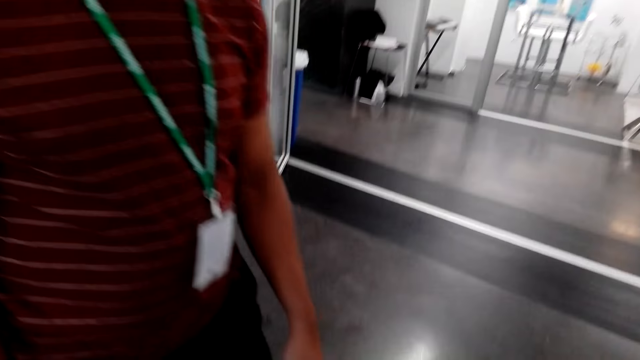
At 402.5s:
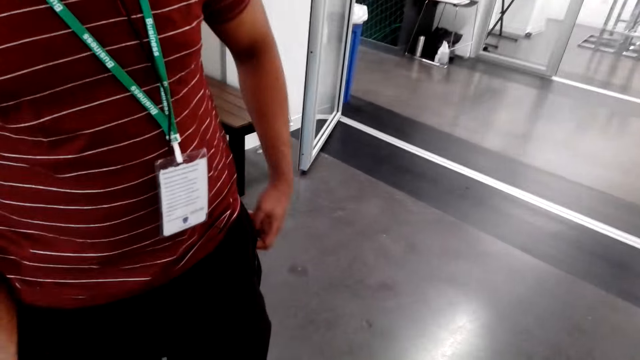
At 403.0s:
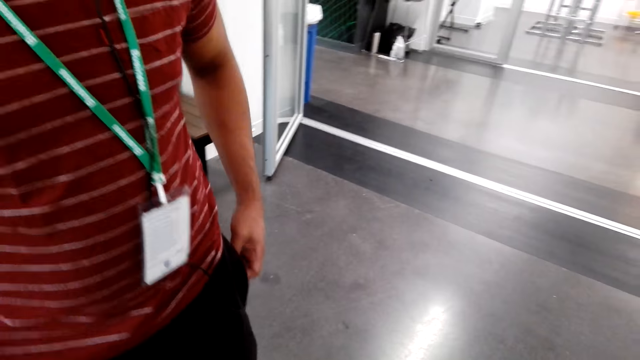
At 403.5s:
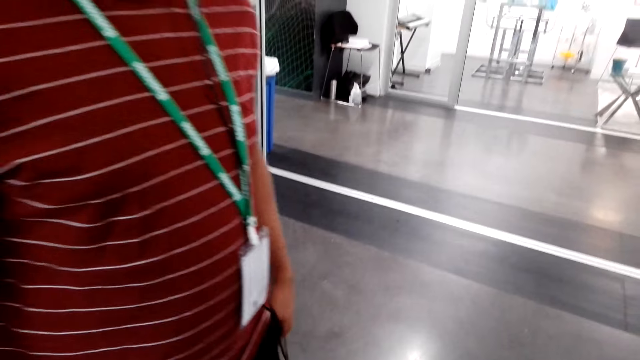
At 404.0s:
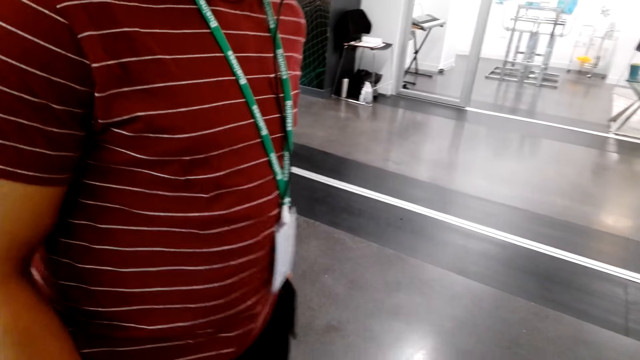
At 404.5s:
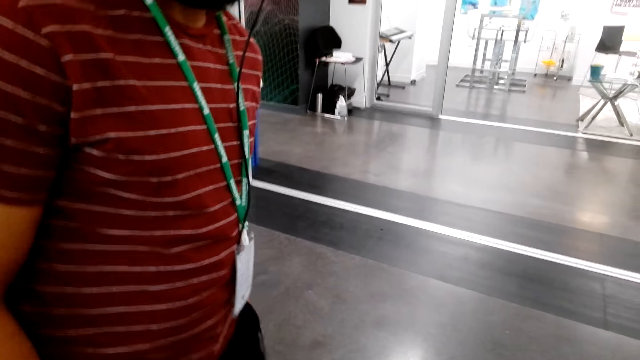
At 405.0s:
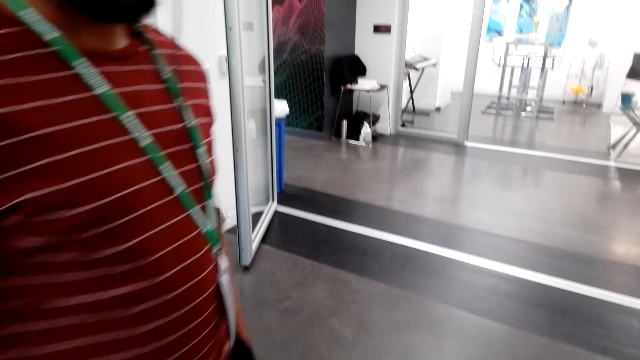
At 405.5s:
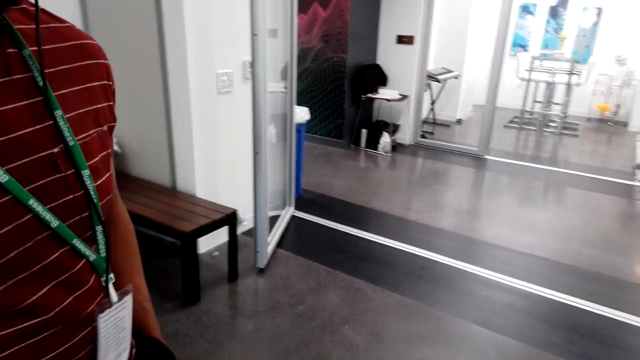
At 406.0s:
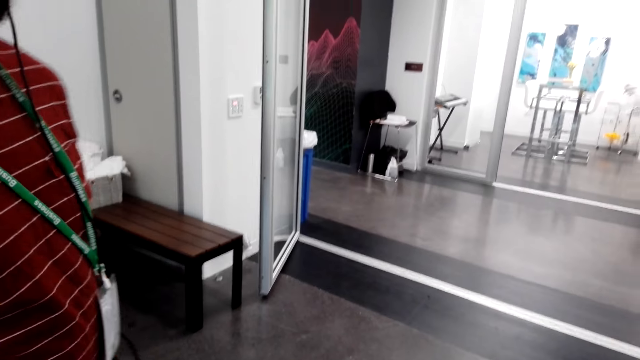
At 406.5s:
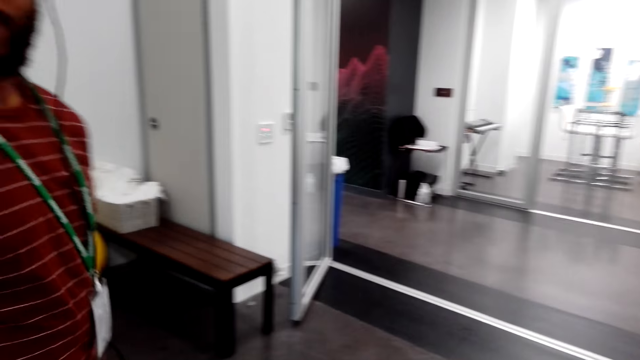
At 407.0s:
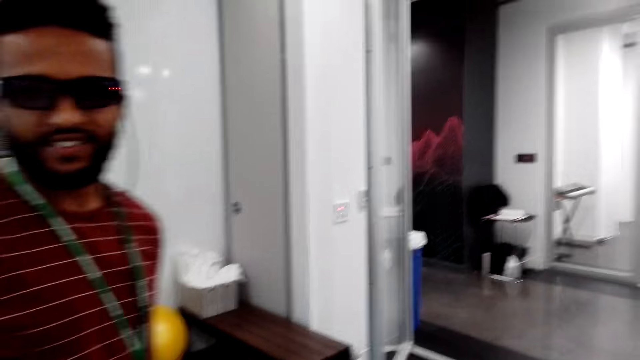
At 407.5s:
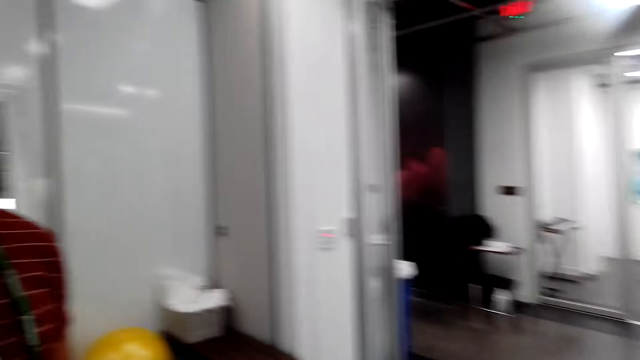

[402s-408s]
The person stands.

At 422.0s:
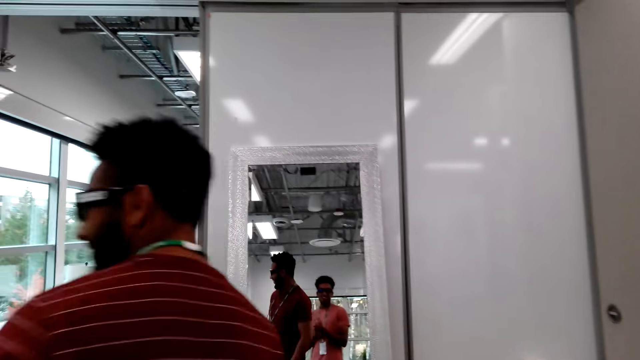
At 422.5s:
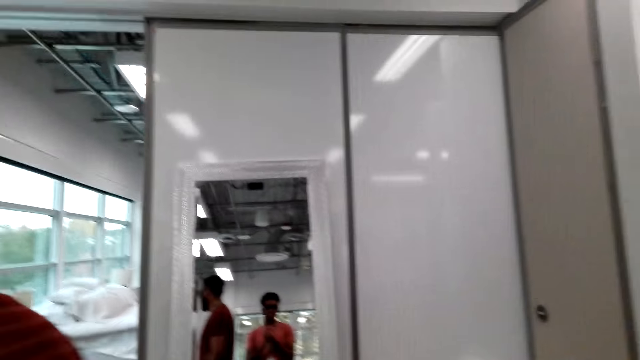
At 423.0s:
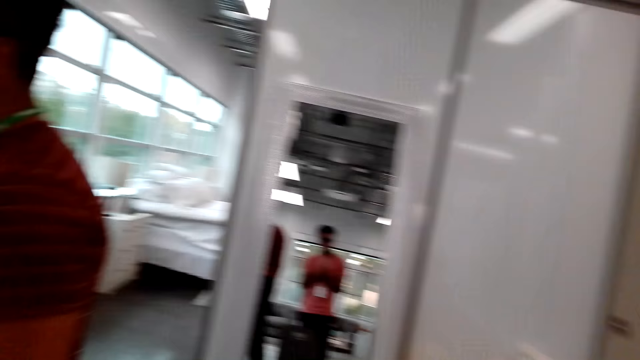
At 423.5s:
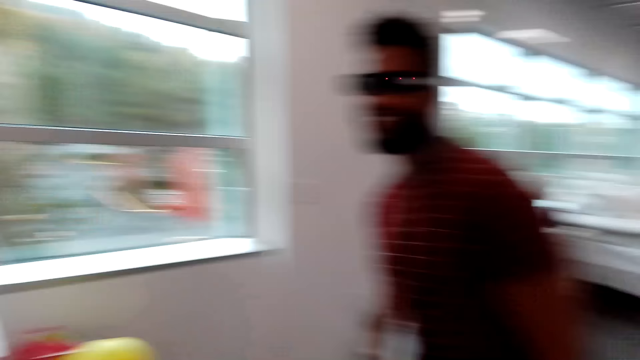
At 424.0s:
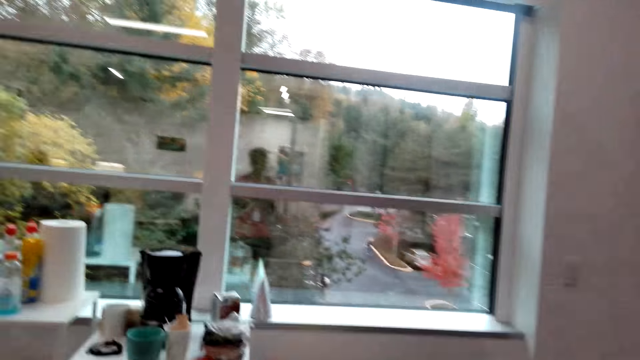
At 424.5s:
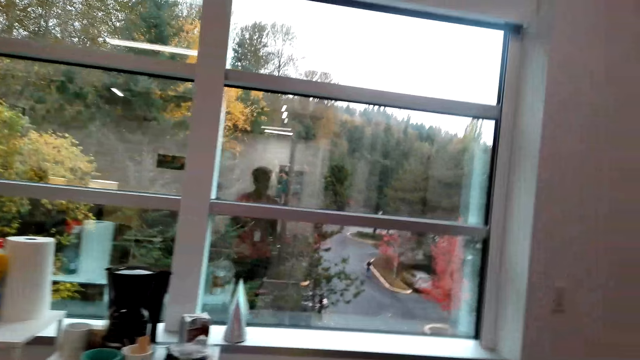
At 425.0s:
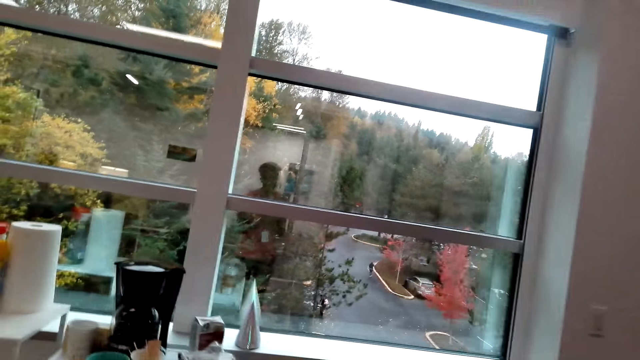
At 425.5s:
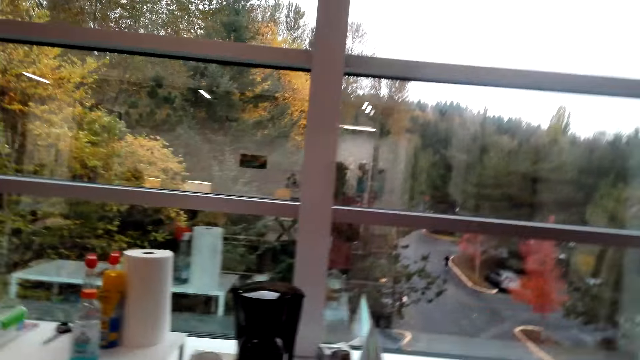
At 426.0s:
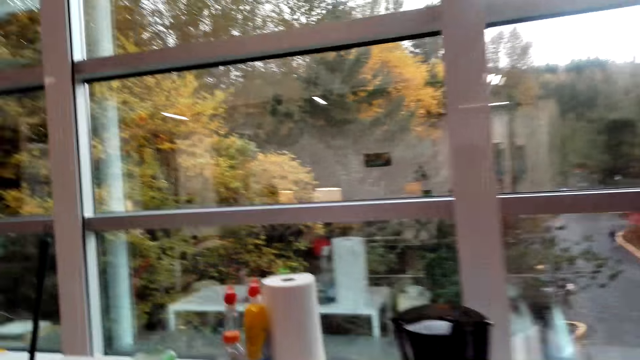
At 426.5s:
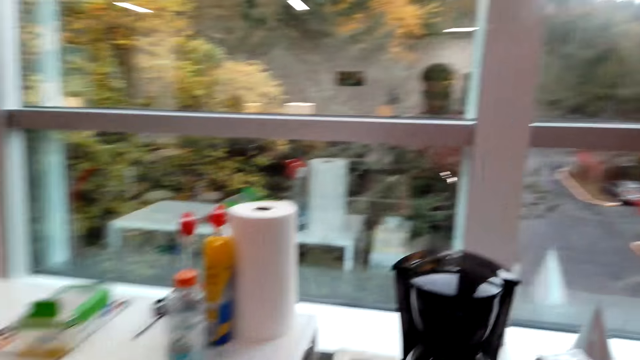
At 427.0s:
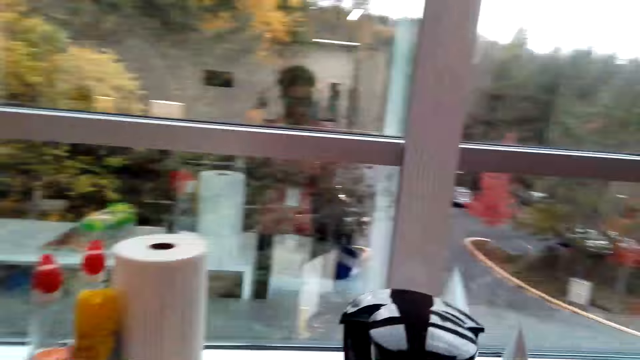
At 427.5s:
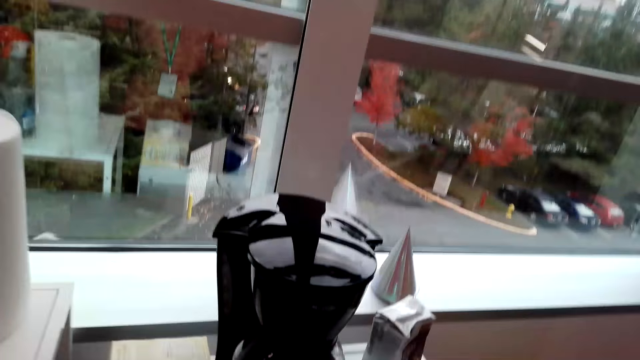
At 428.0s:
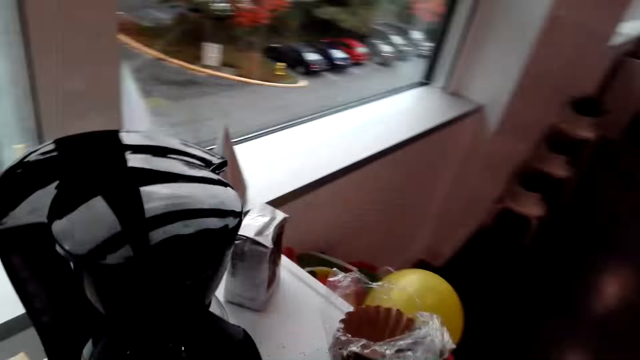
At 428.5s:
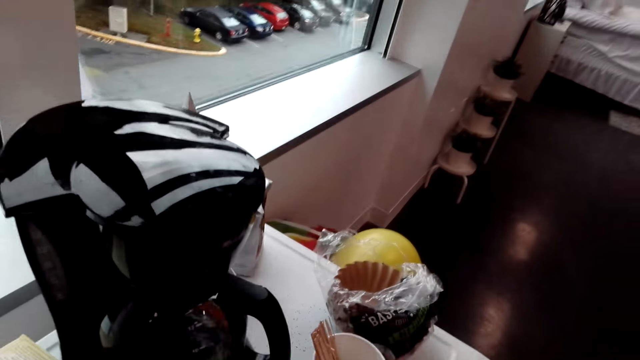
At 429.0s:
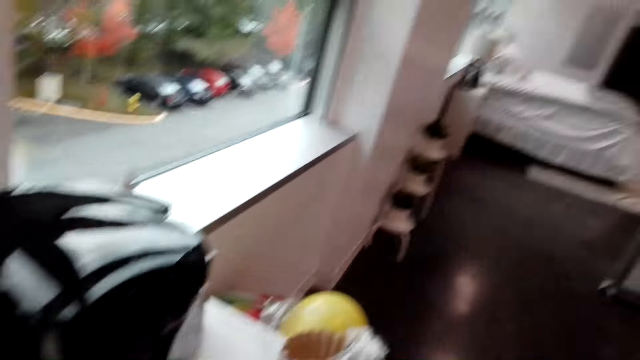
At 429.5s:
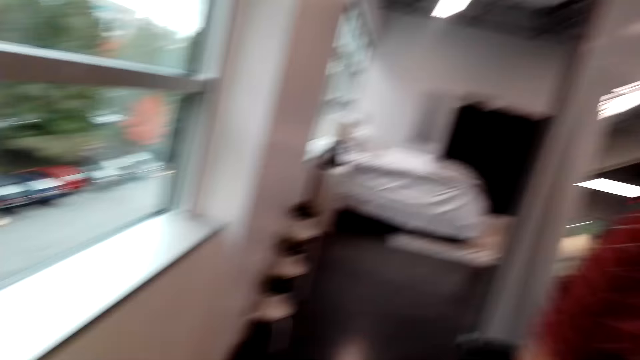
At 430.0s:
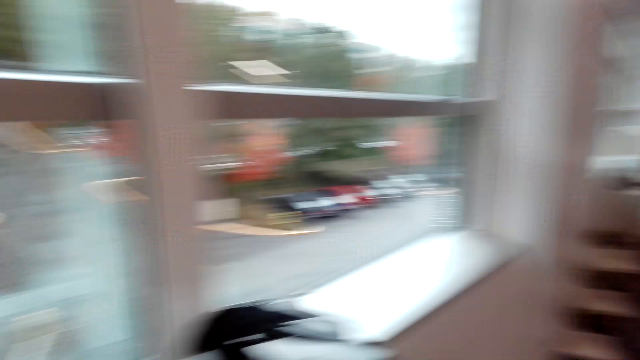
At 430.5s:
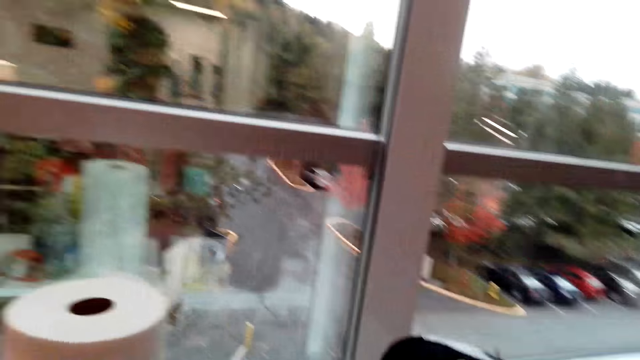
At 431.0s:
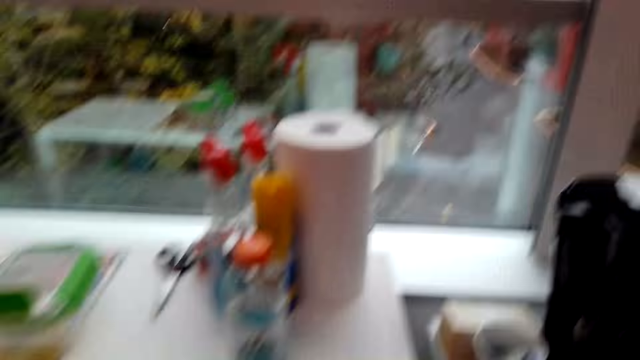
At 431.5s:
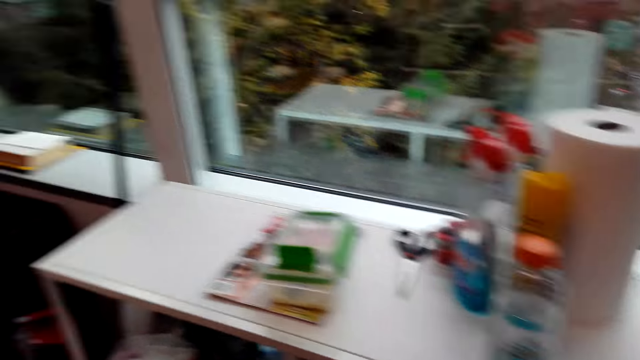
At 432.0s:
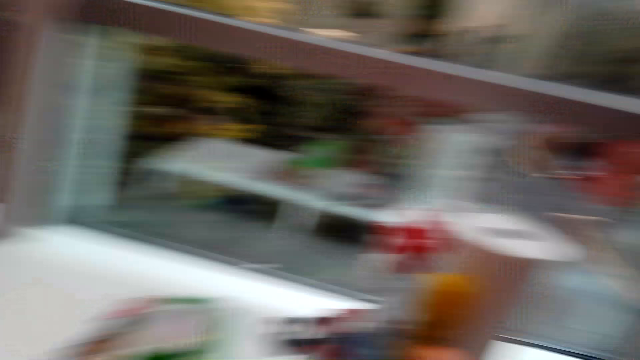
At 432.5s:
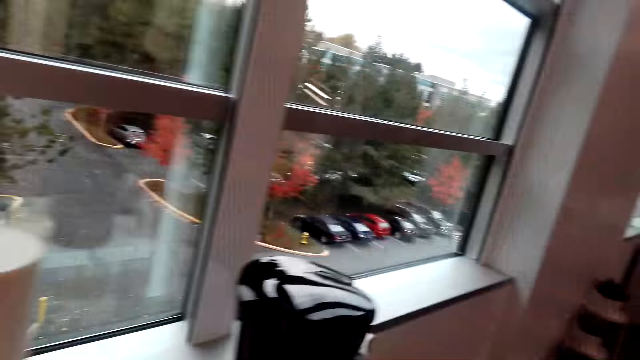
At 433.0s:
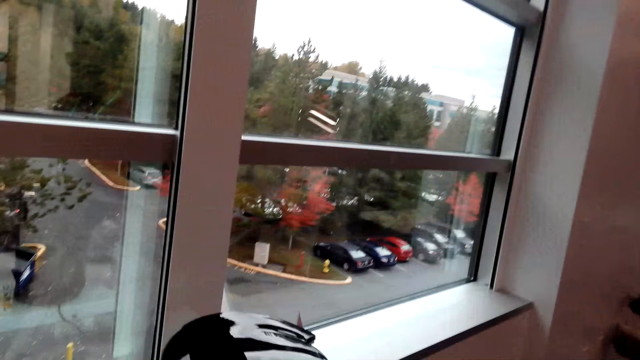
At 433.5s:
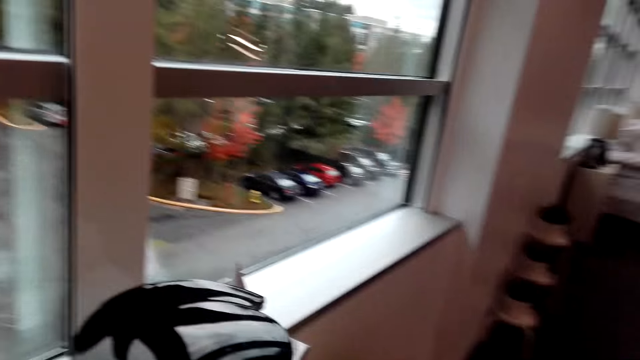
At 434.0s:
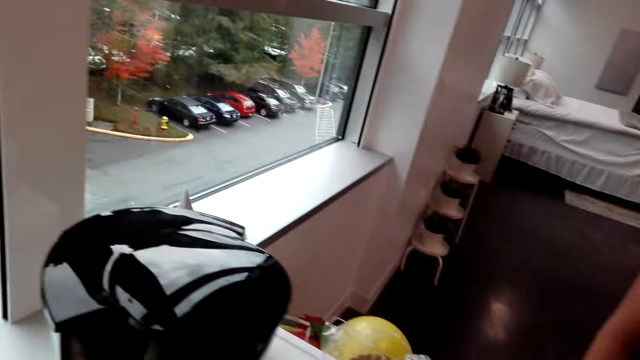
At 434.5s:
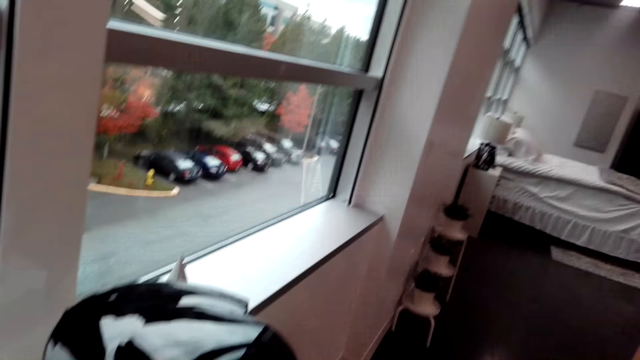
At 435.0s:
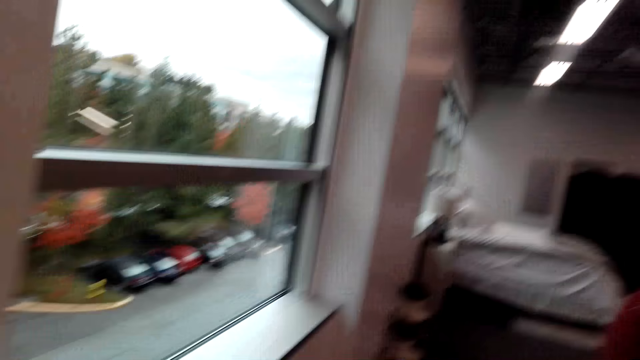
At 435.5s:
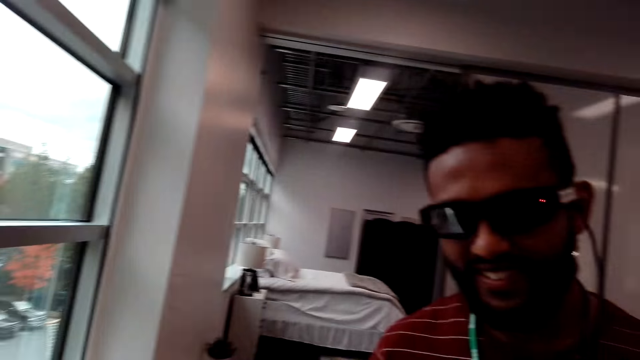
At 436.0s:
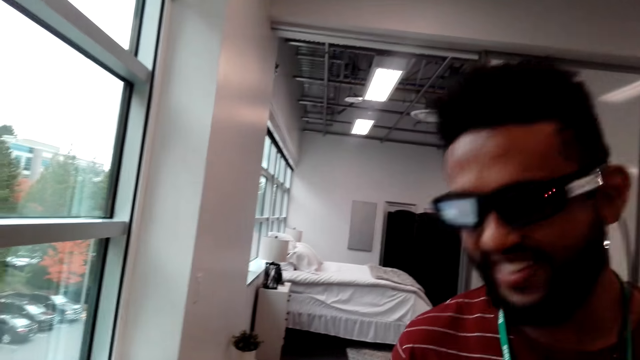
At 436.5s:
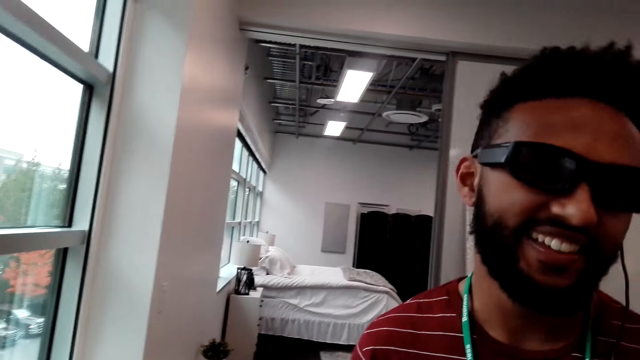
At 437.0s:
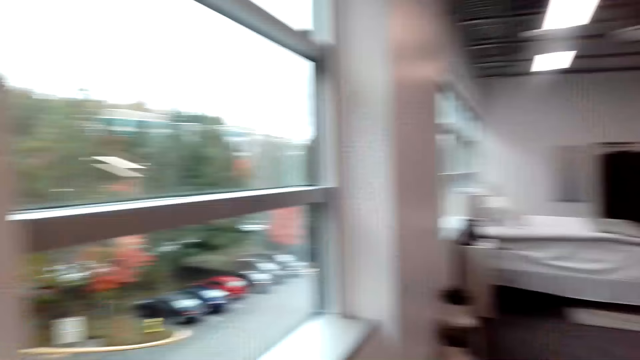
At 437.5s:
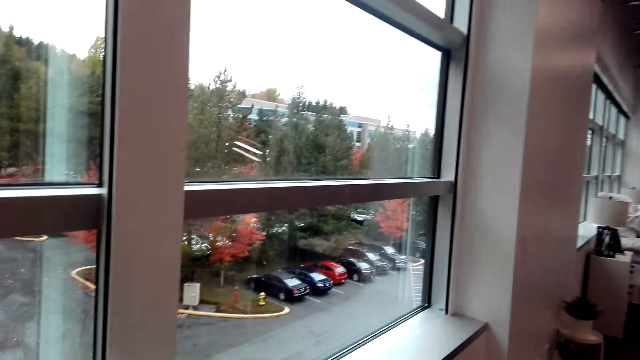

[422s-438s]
The person walks. The camera wearer watches the background.
